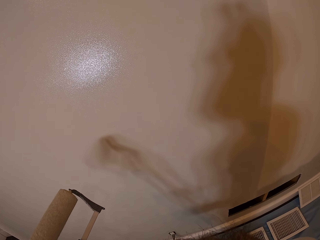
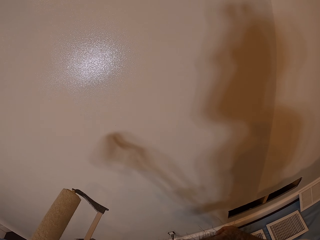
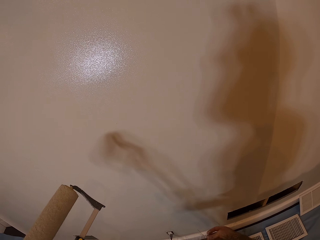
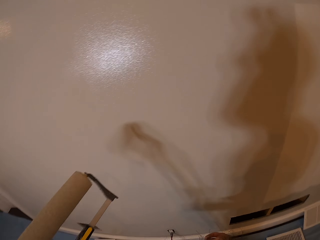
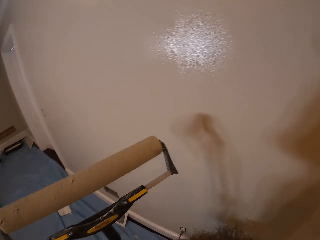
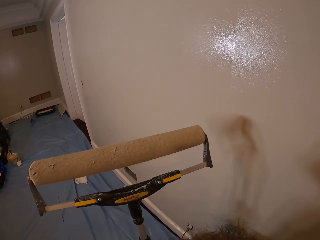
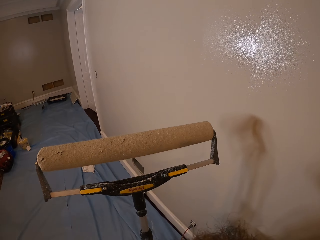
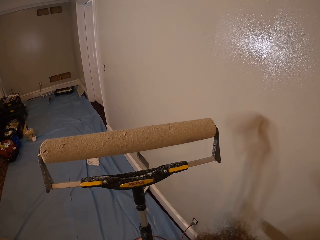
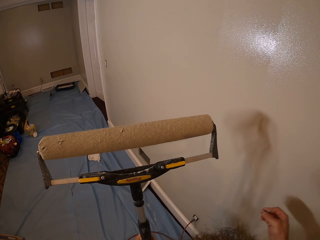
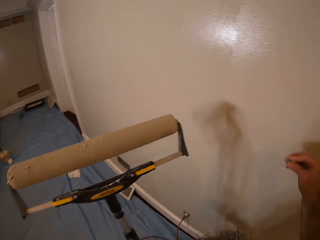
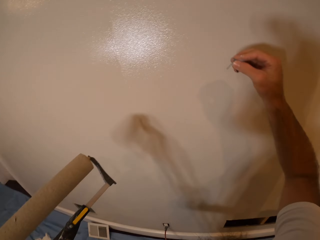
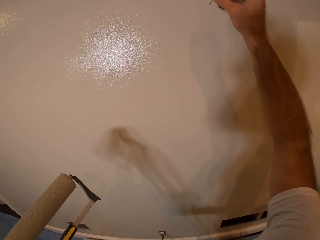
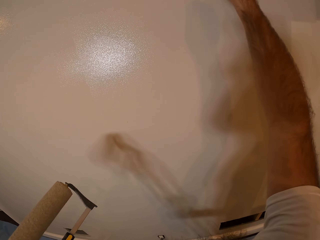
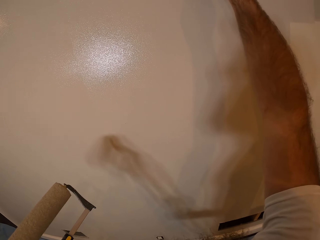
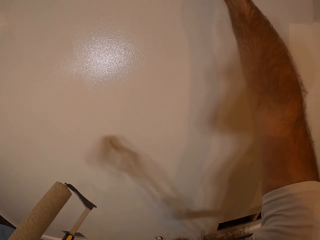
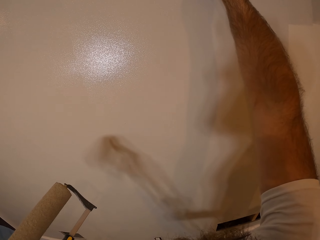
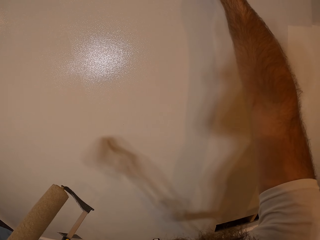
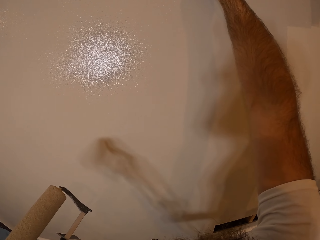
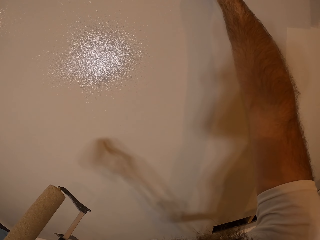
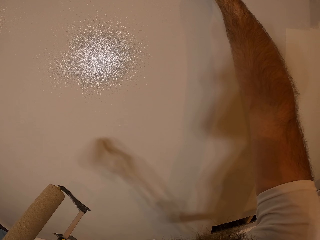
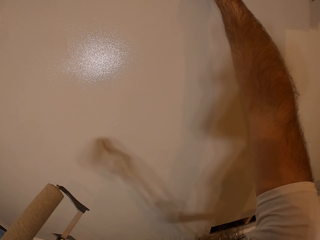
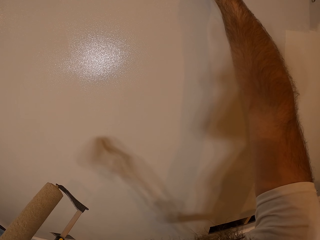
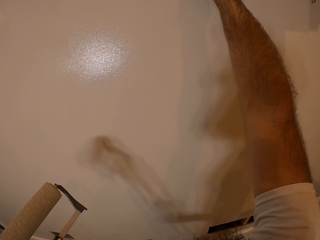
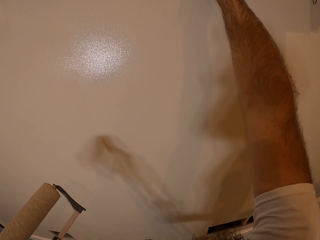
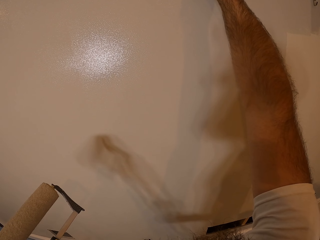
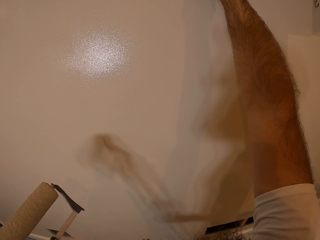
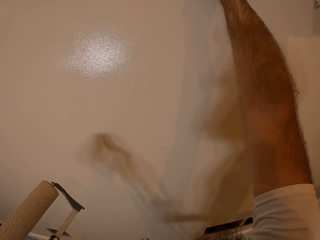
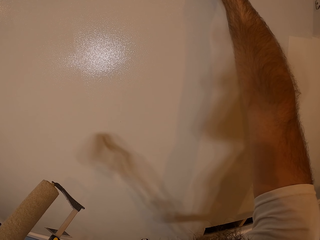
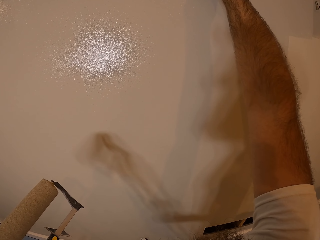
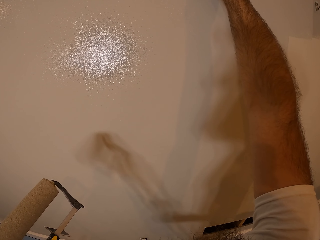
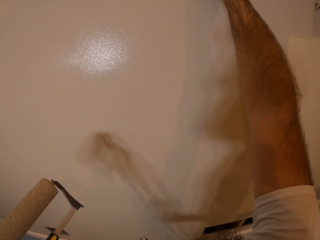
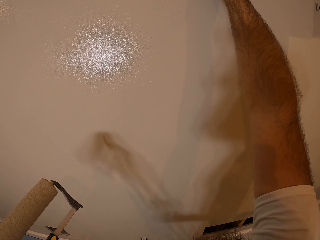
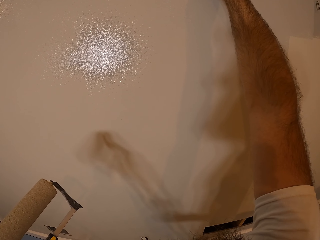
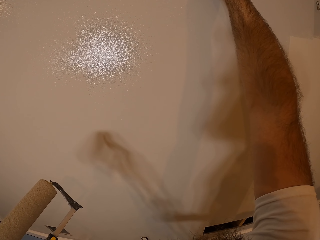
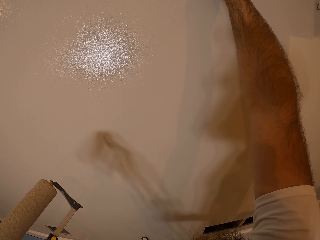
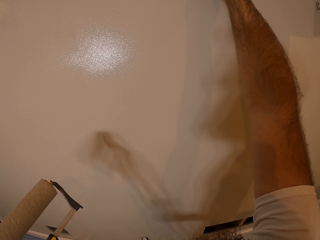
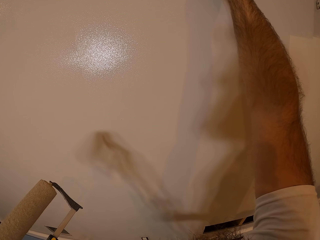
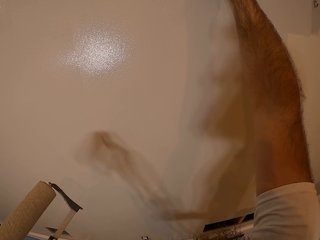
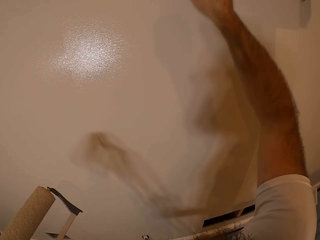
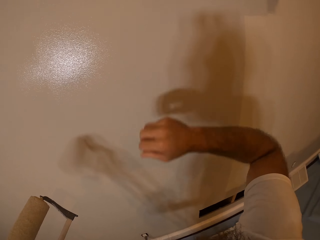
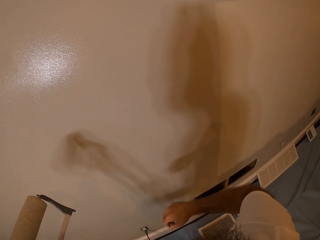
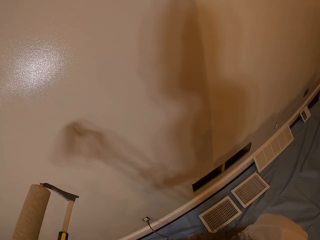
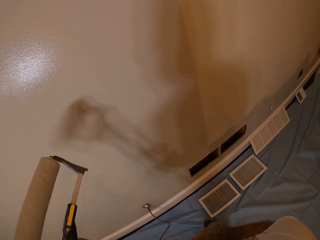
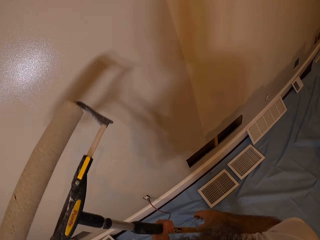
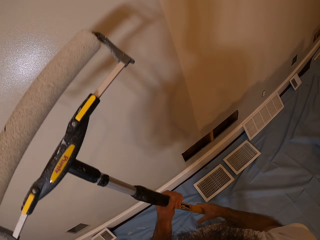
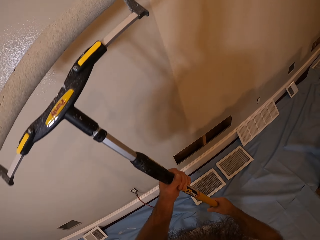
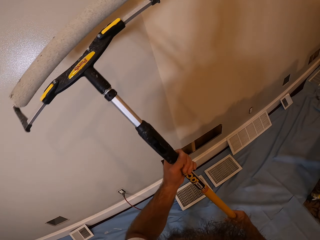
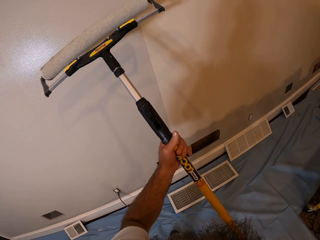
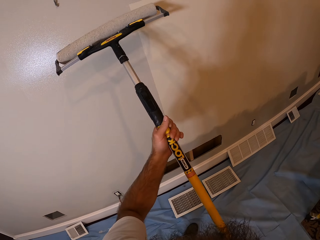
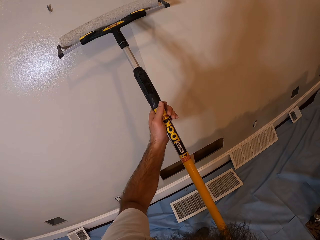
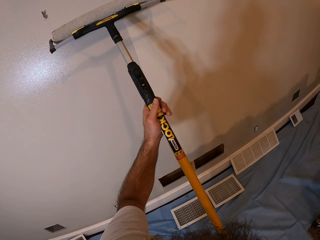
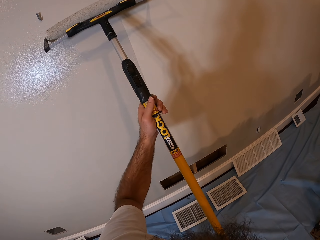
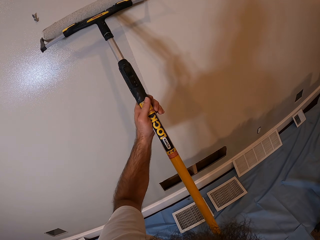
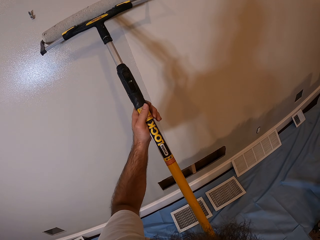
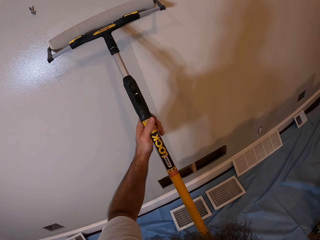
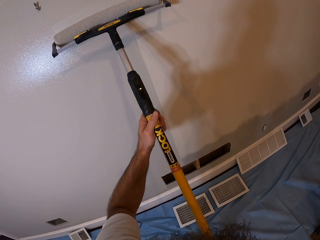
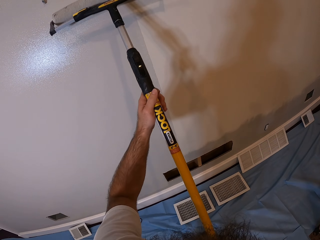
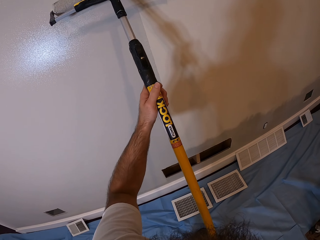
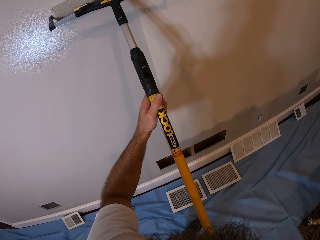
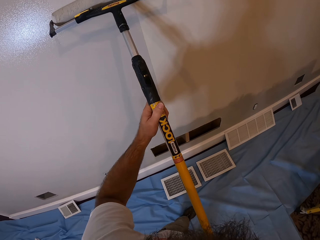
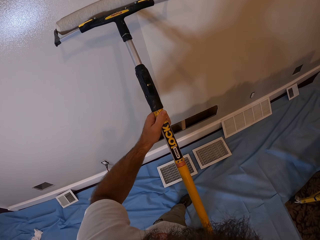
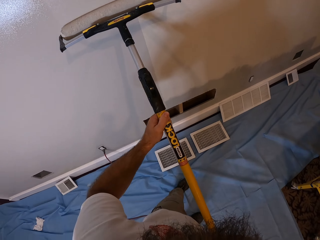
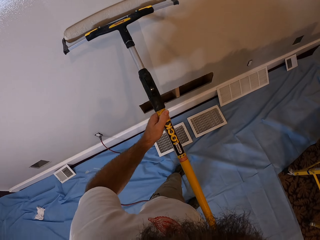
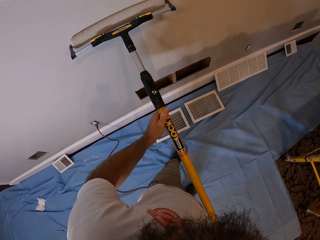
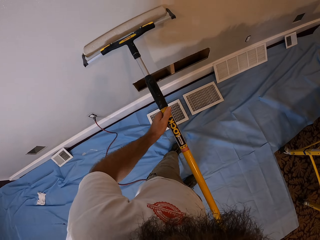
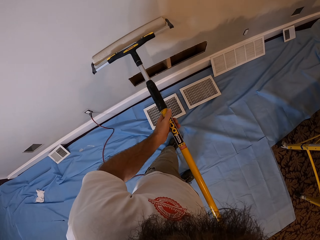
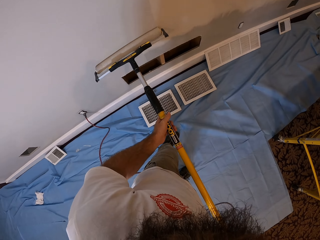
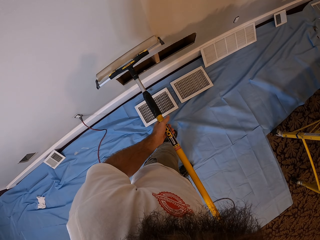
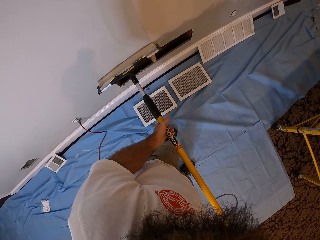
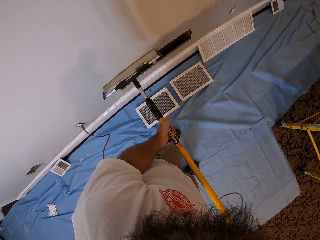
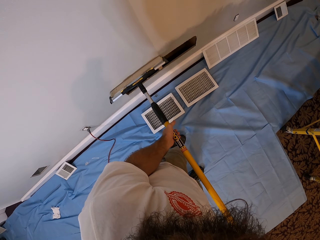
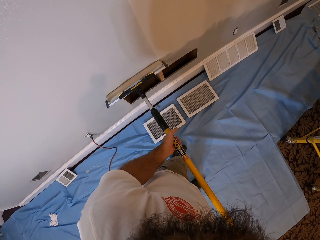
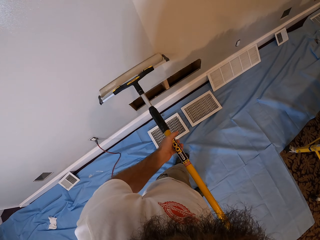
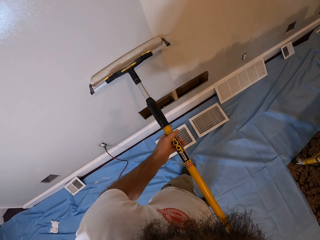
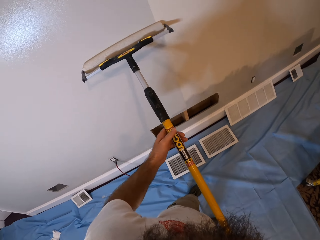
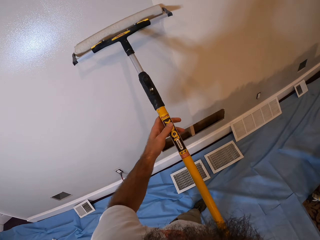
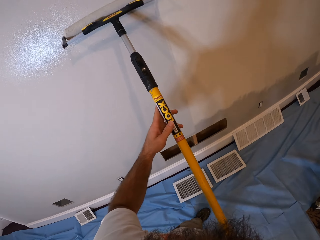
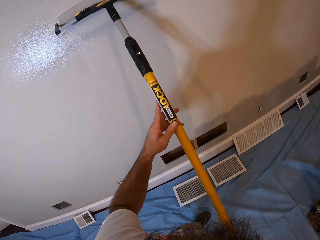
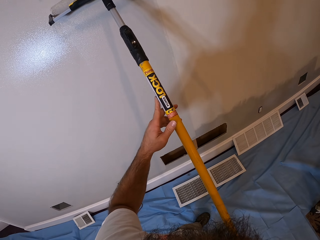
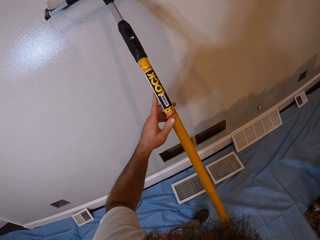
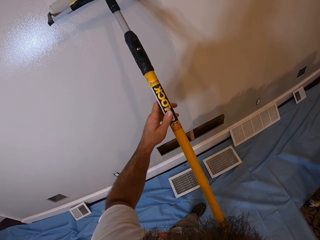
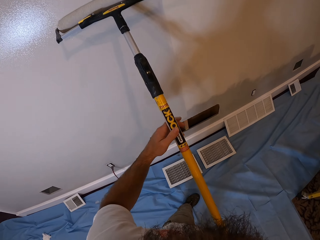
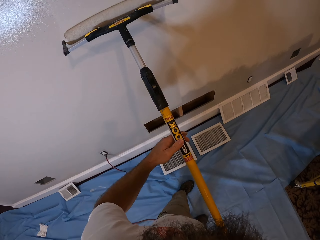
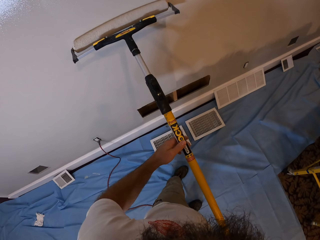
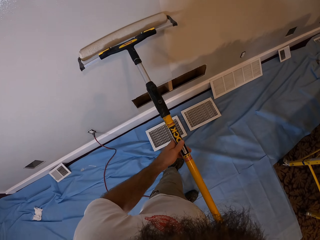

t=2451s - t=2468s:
The camera wearer holds a nail in his right hand. He fastens the nail in his right hand to the wall. He touches the wall. He holds the roller brush with both hands. He paints the wall in the apartment with the roller brush in his hands.

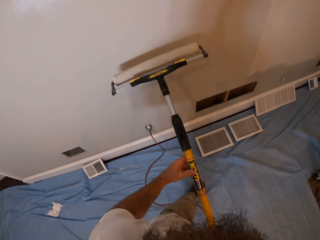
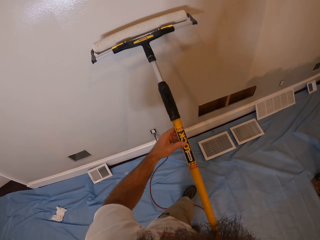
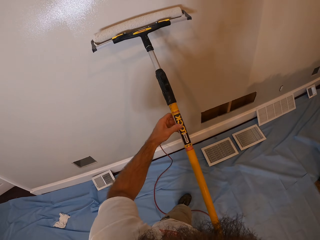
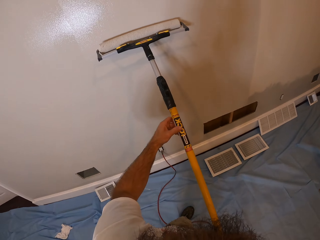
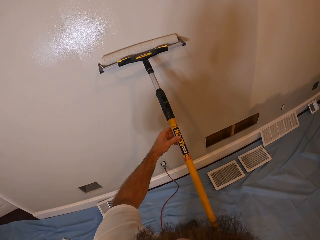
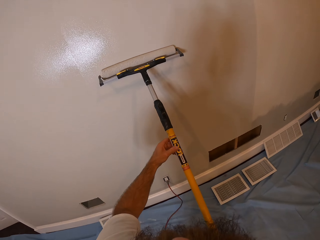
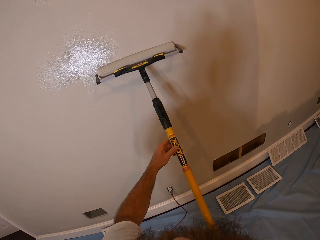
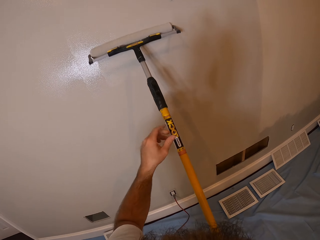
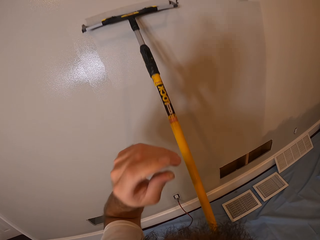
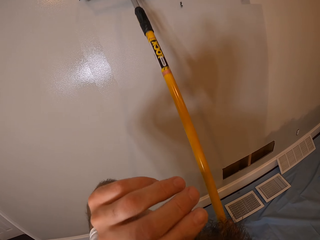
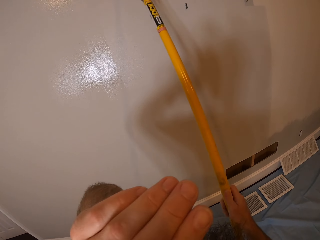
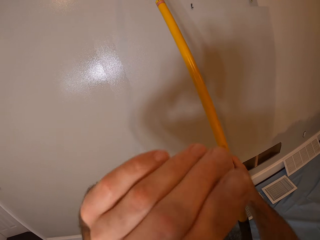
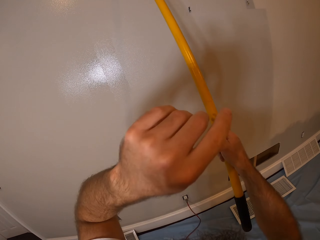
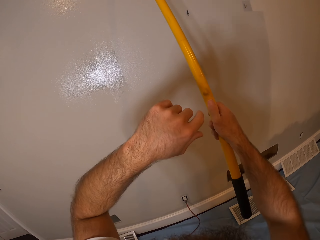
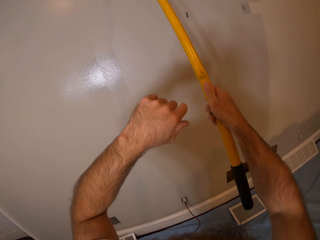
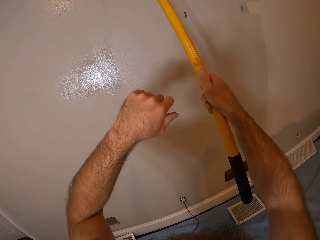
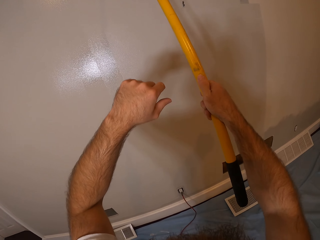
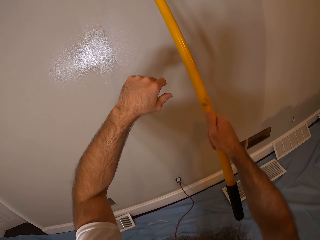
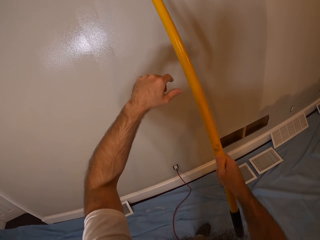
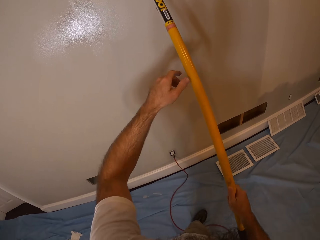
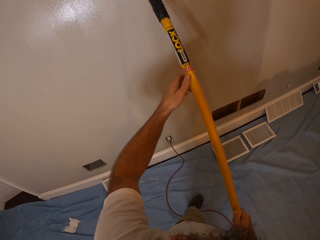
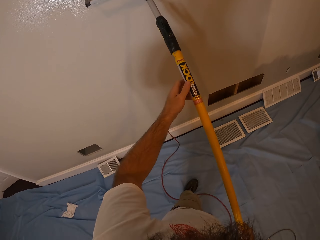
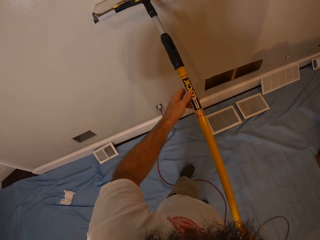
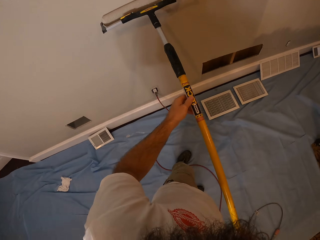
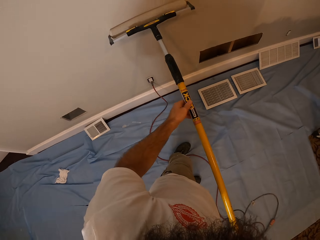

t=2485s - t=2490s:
The camera wearer touches his face with his left hand. He paints the wall in the apartment with the roller brush in his hands.
